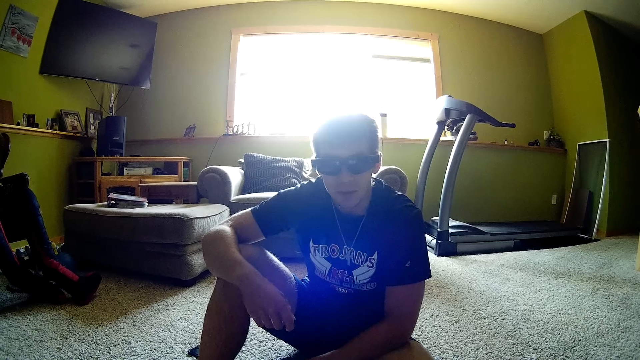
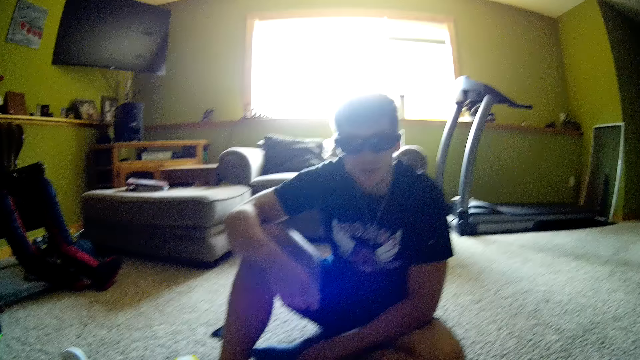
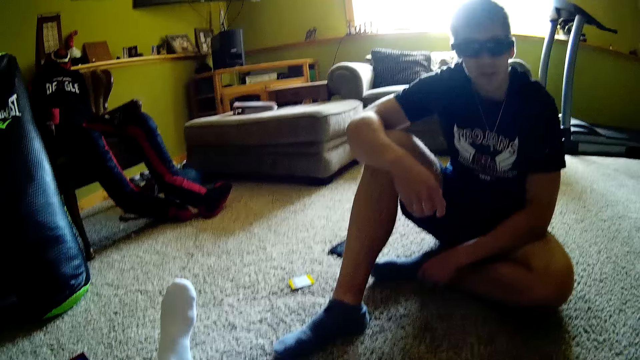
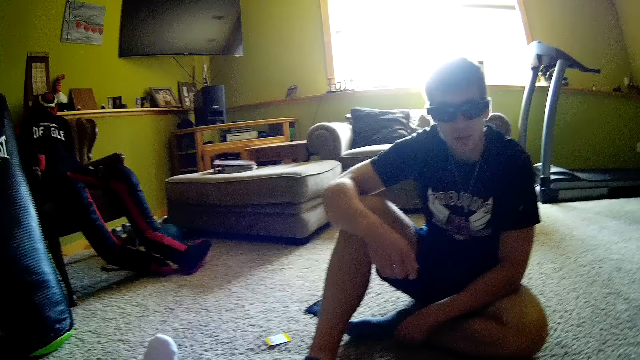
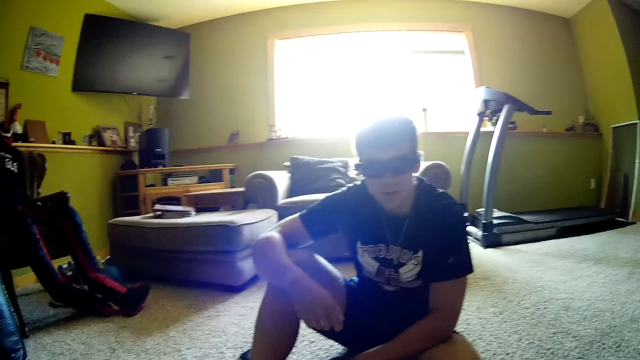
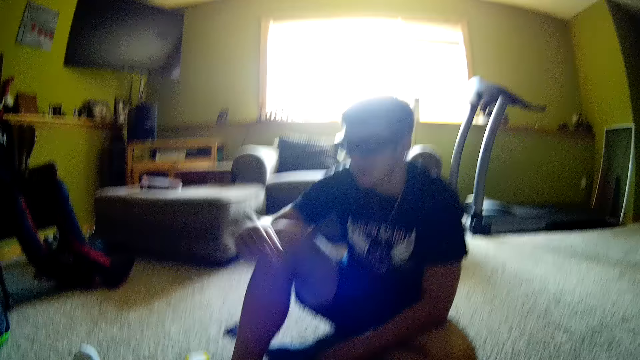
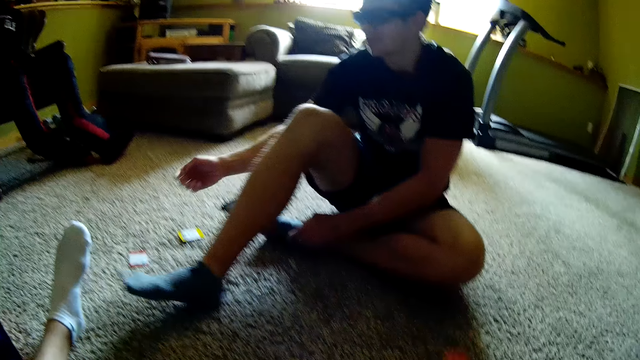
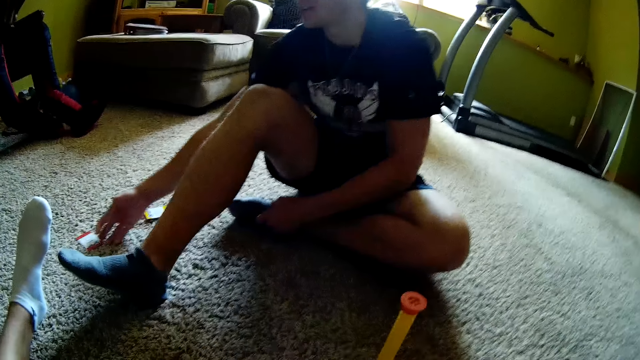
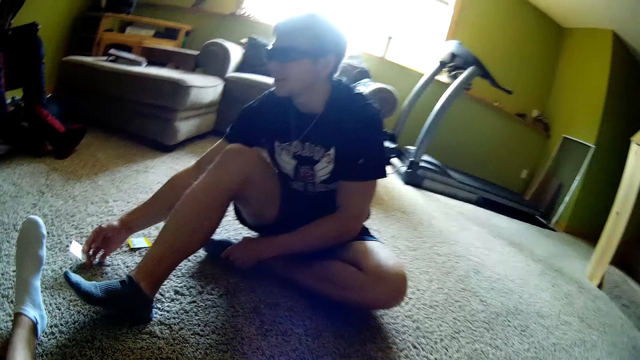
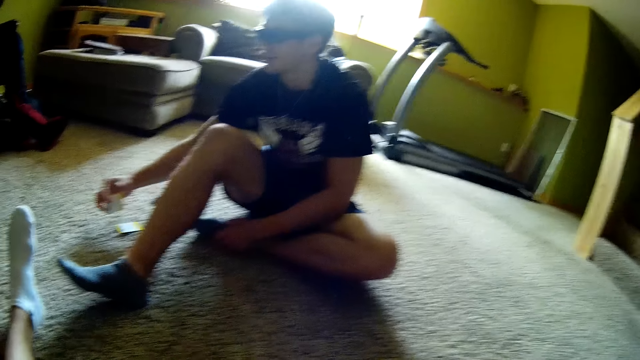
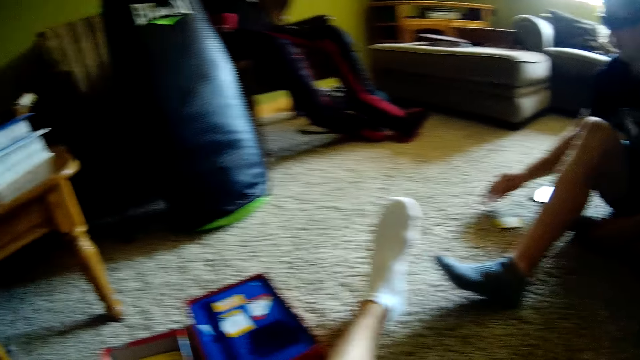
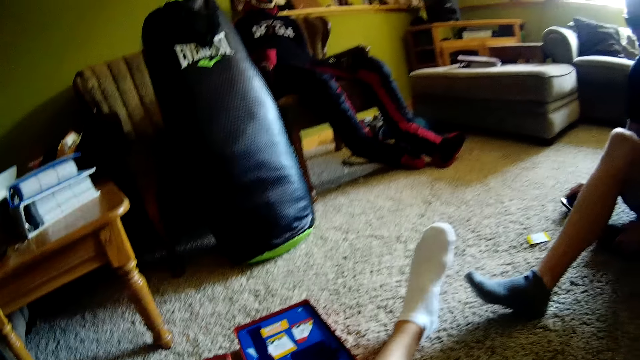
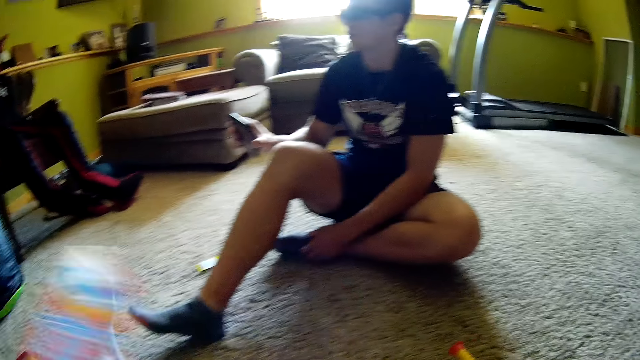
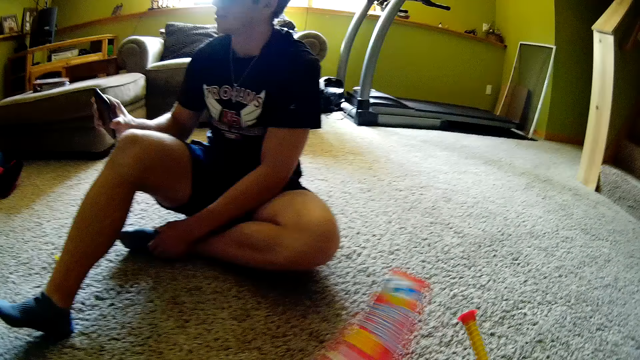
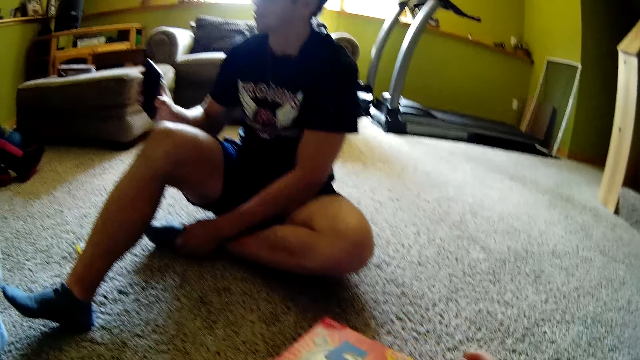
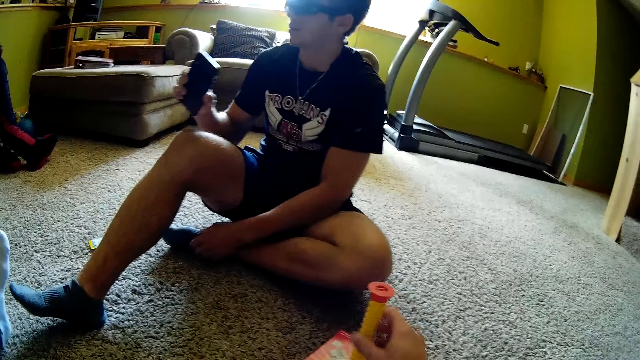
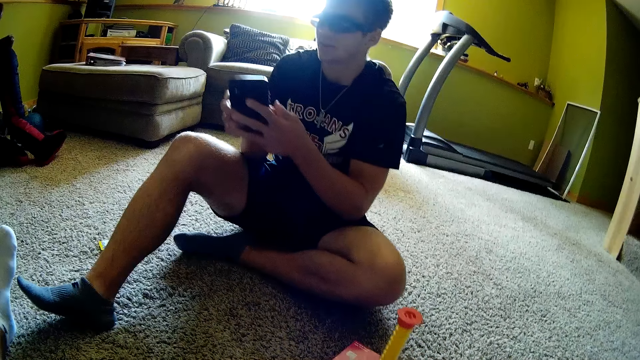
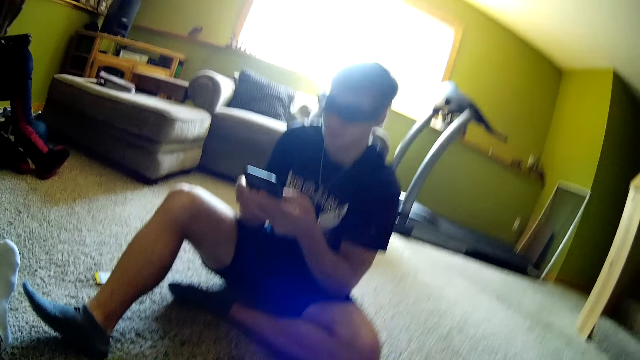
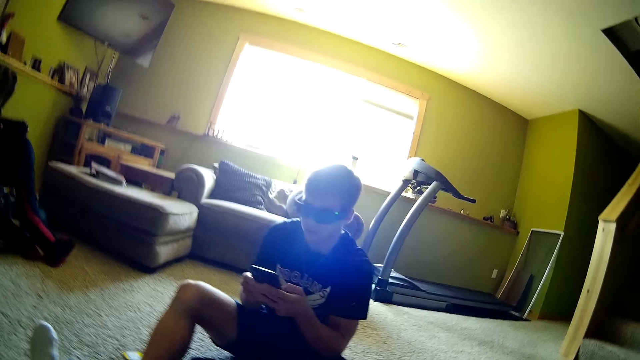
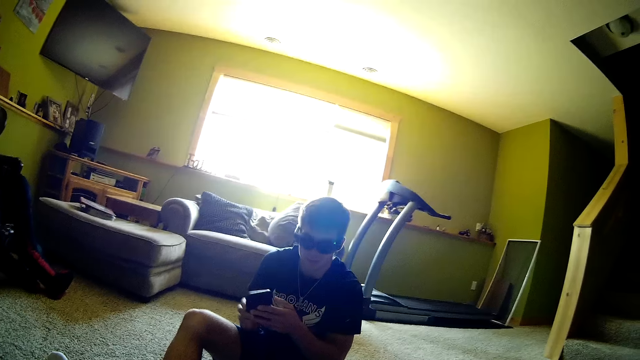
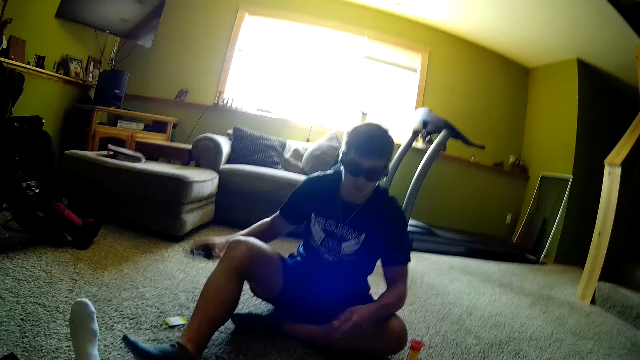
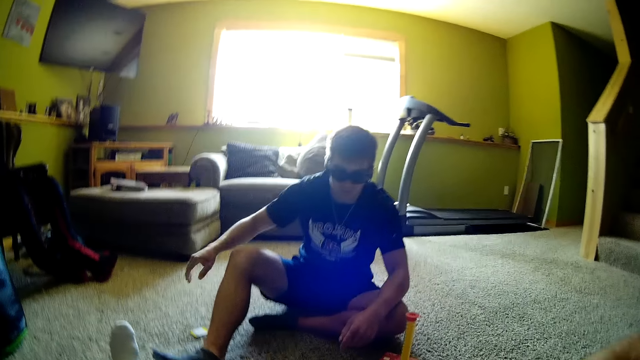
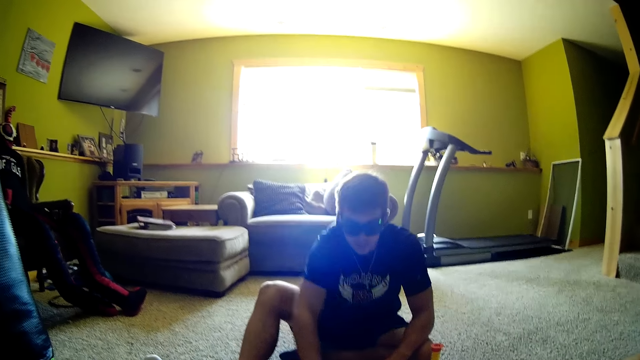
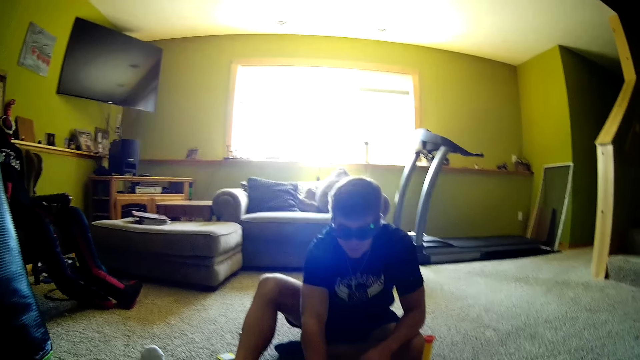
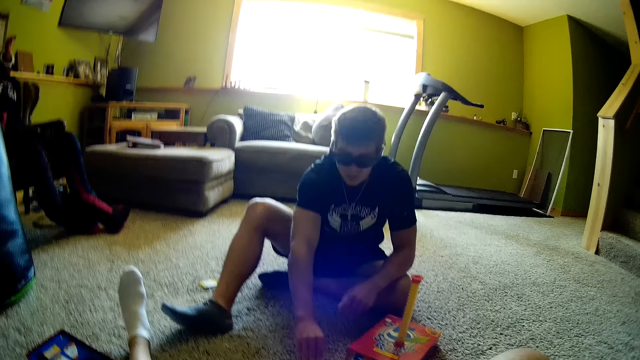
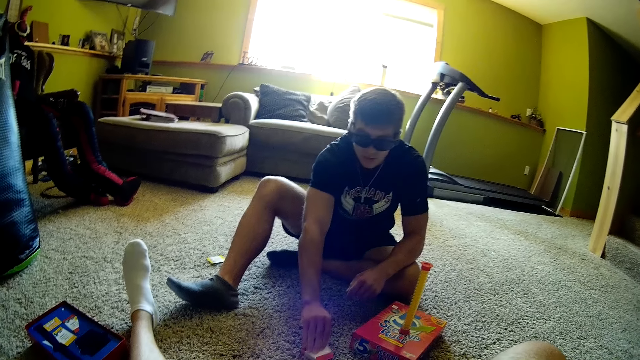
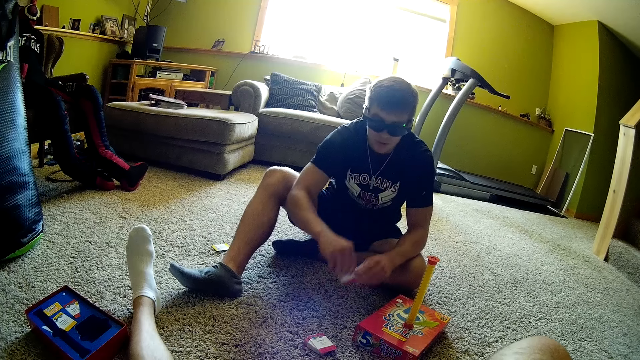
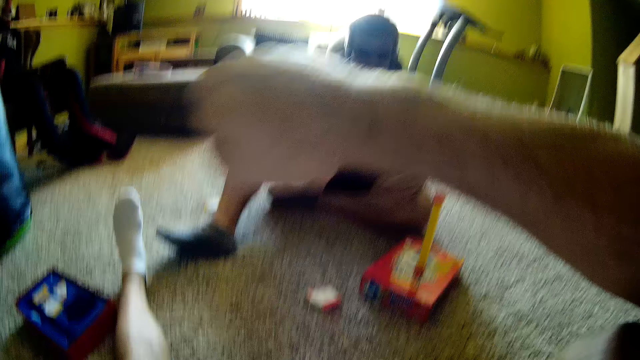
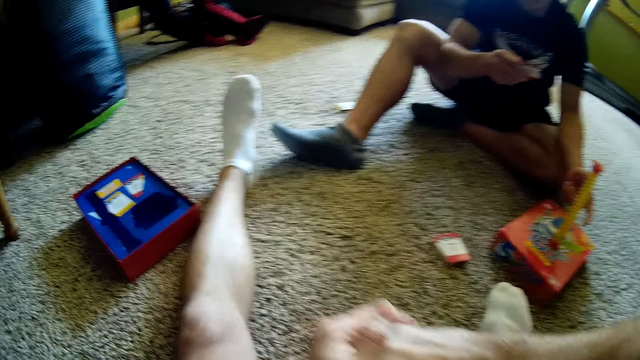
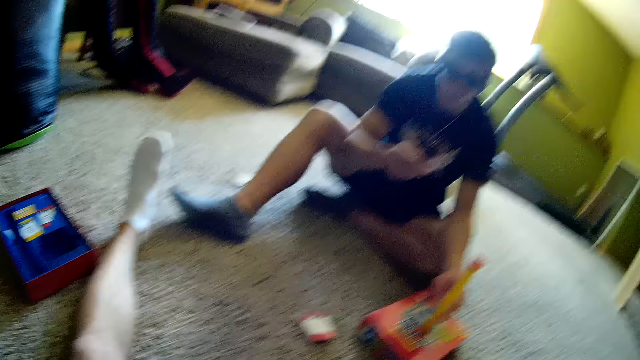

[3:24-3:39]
A man moves the hand. The camera wearer moves something. The man picks up a card on the floor and puts the card on the floor. The man picks up a phone on the floor. The camera wearer looks around the house, puts the card on the floor and picks up a box of second game card. They drop the box on the floor and place a spinner on the box. The man stares at his phone, touches the phone and puts the phone on the floor. The man picks up the card. The camera wearer lifts the hand.

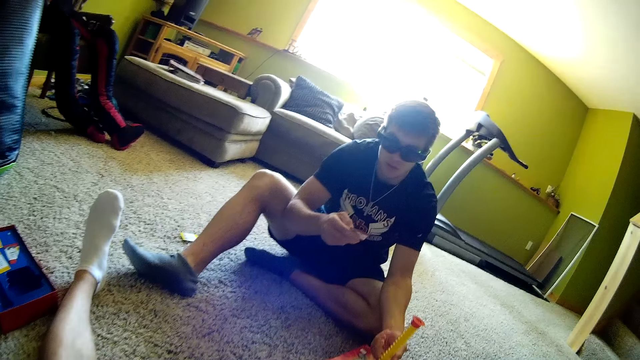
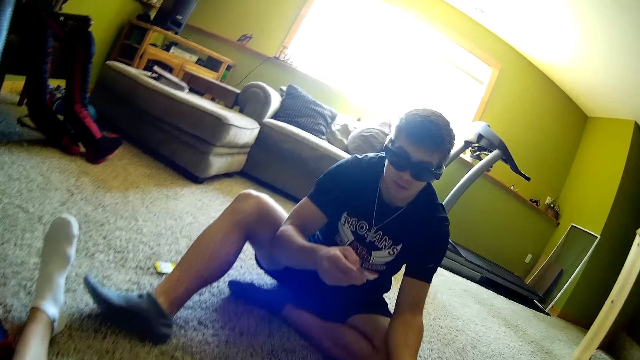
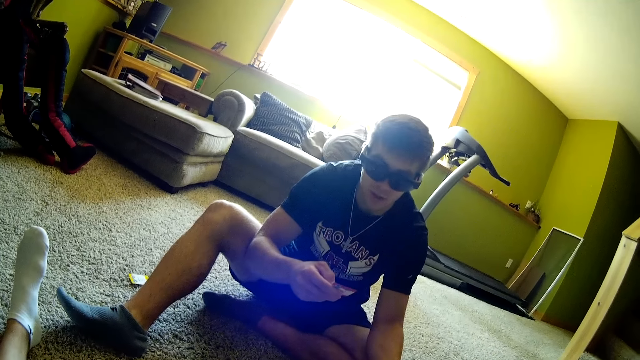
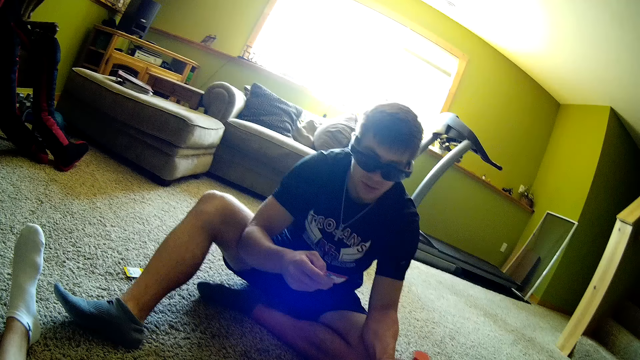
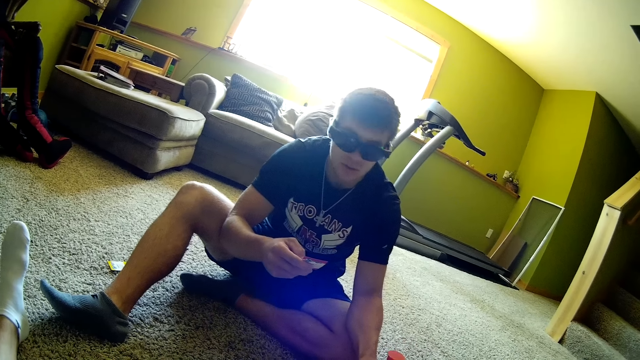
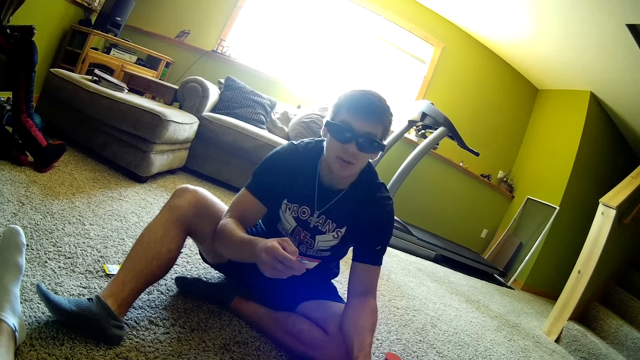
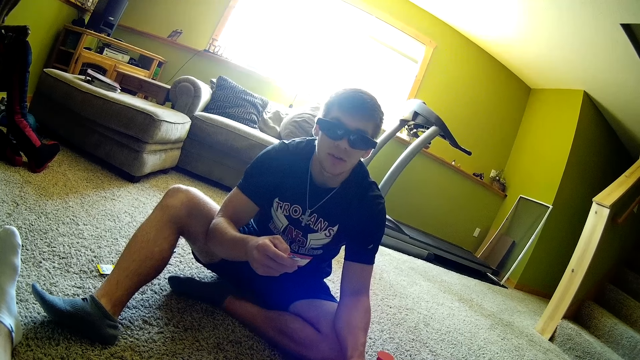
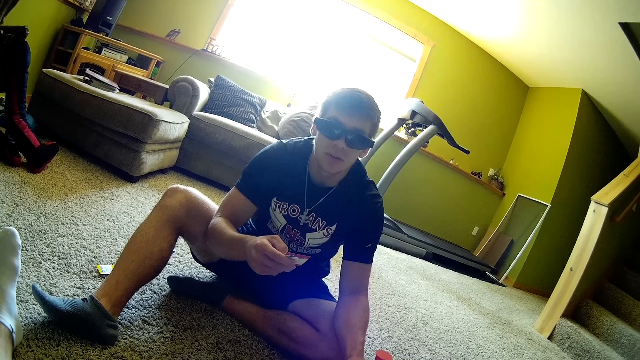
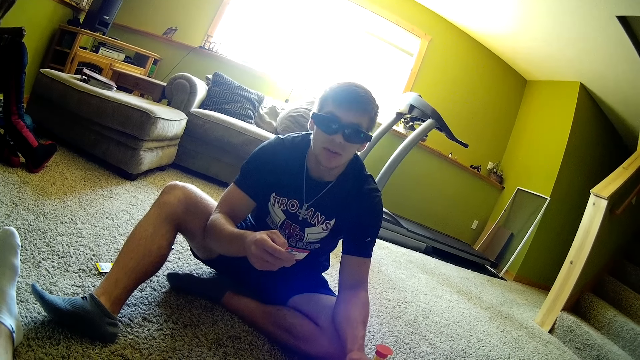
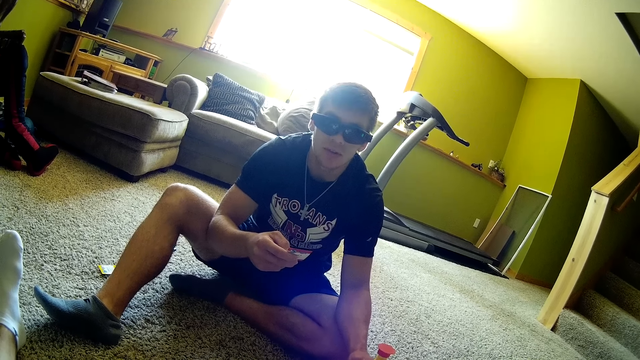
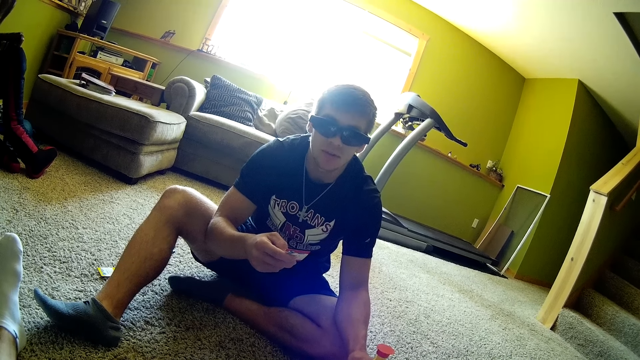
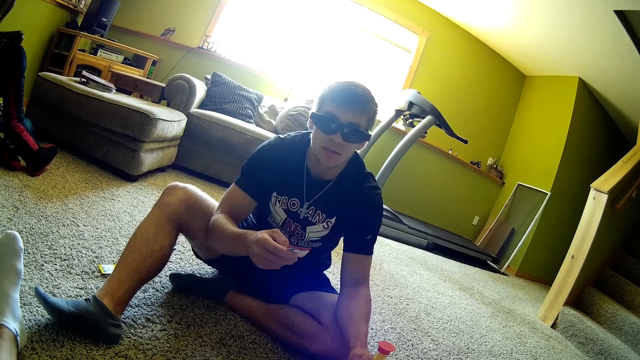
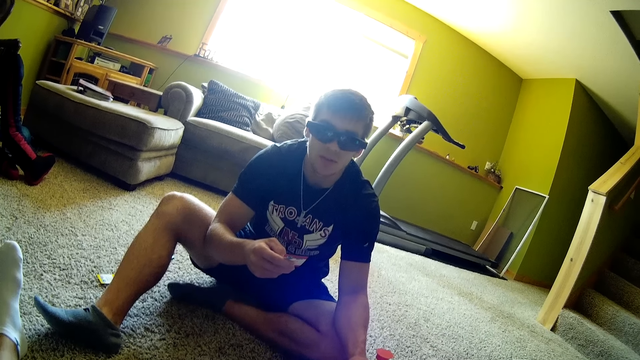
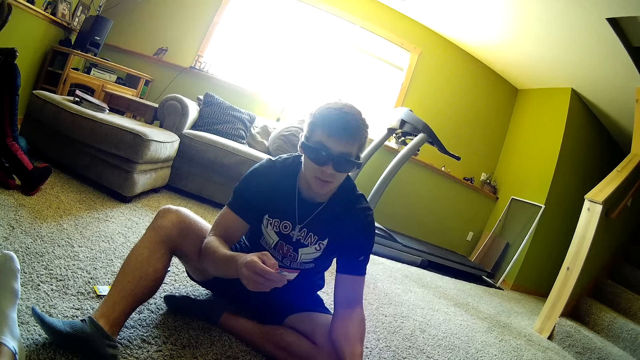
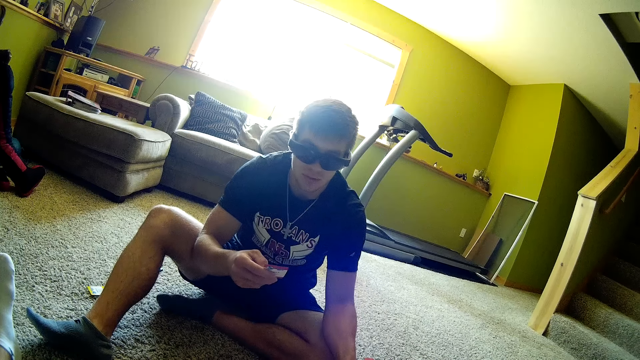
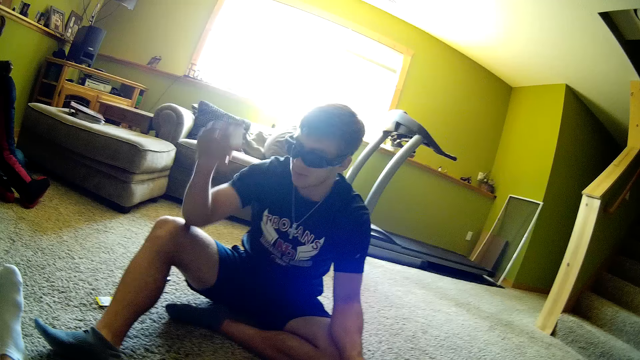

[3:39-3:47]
The camera wearer looks around. A person interacts with the camera wearer.
